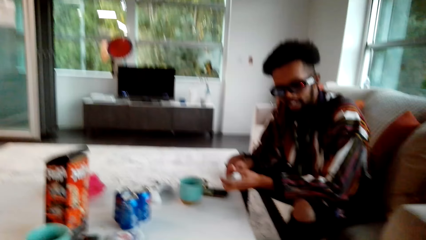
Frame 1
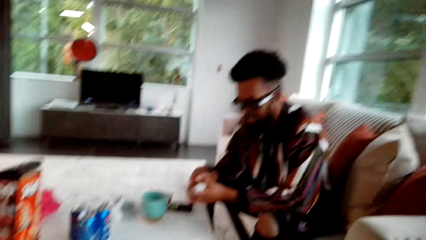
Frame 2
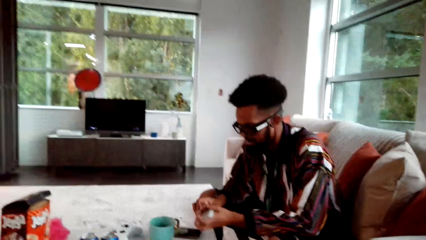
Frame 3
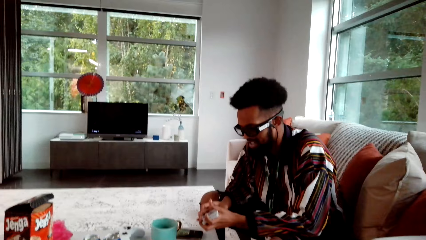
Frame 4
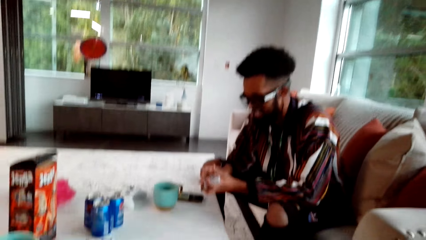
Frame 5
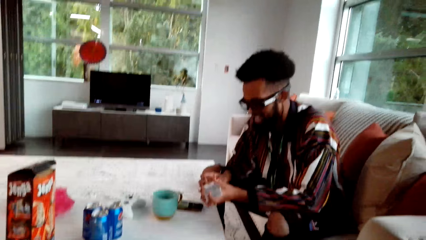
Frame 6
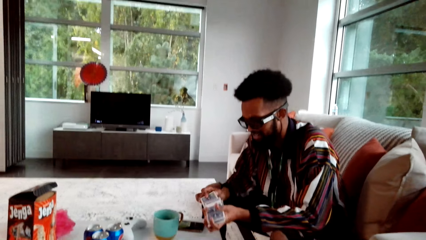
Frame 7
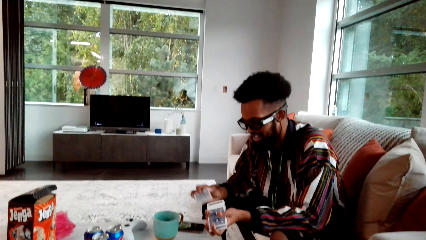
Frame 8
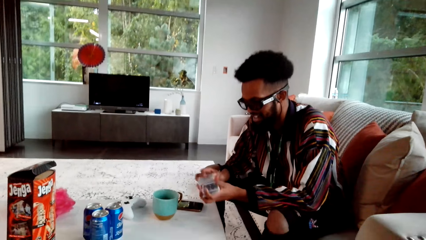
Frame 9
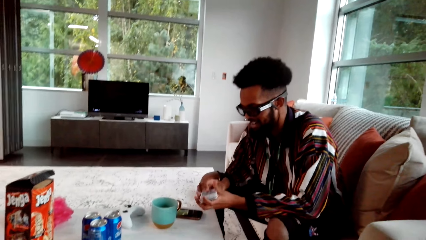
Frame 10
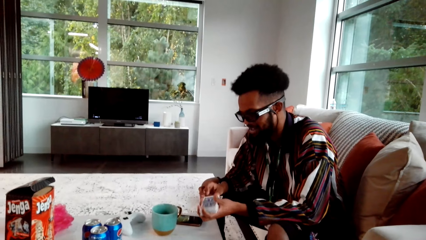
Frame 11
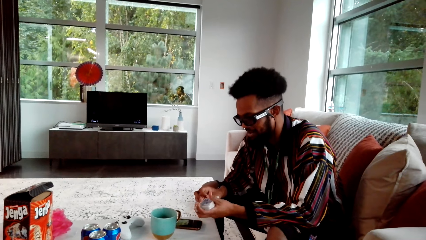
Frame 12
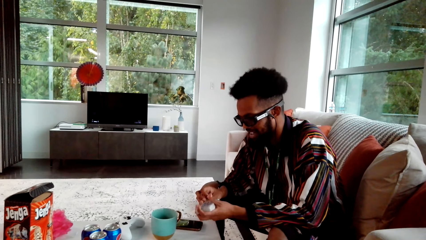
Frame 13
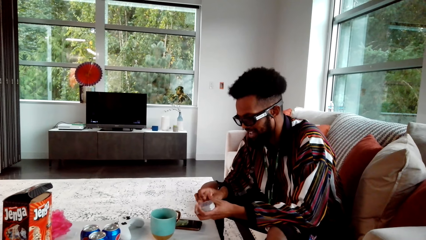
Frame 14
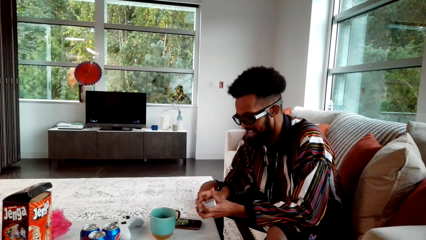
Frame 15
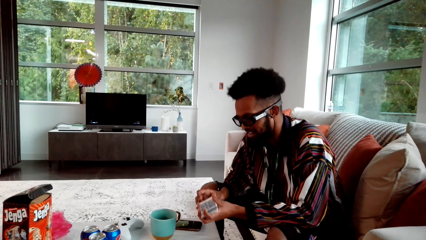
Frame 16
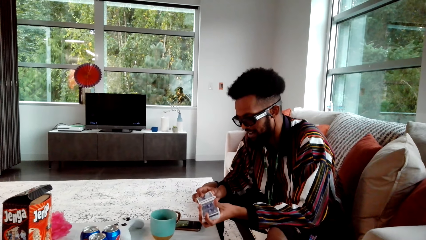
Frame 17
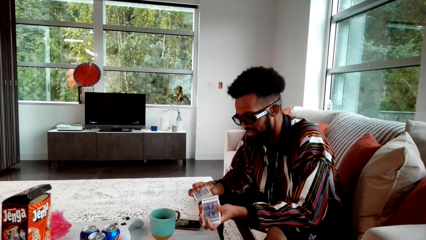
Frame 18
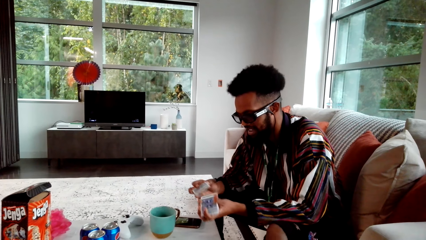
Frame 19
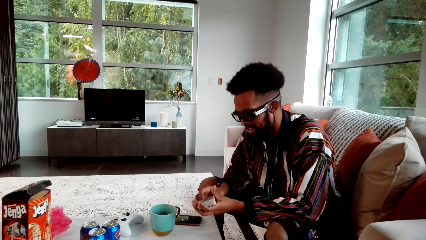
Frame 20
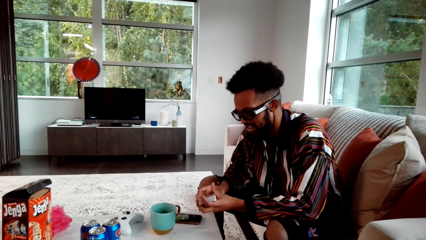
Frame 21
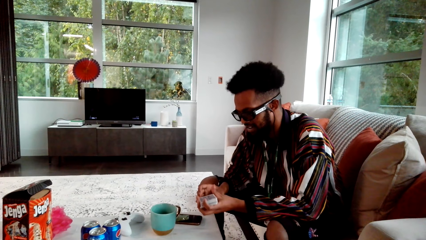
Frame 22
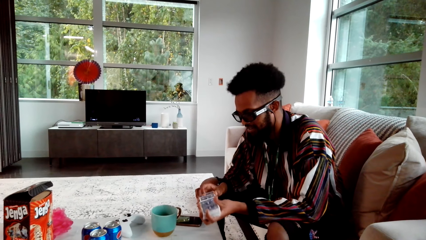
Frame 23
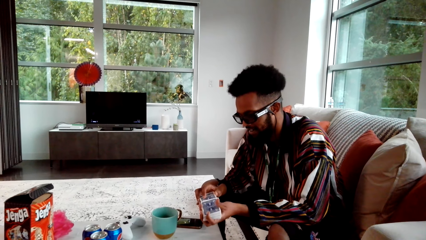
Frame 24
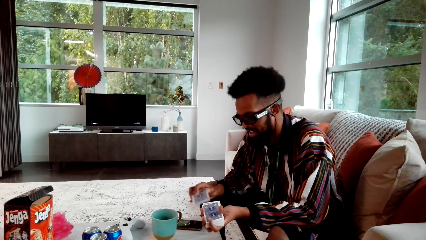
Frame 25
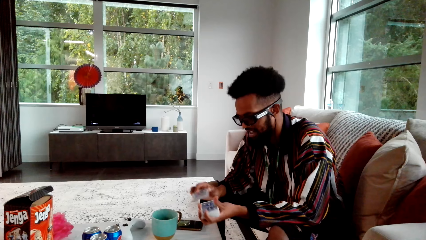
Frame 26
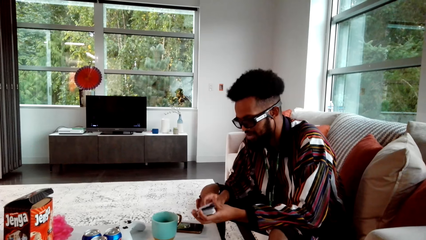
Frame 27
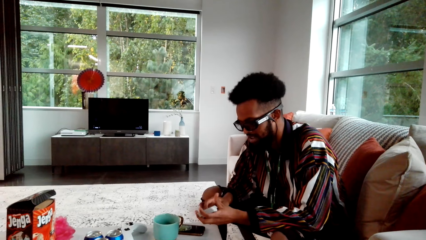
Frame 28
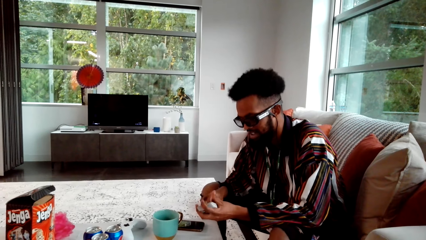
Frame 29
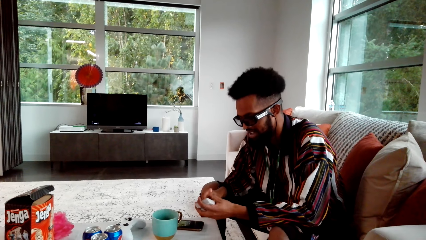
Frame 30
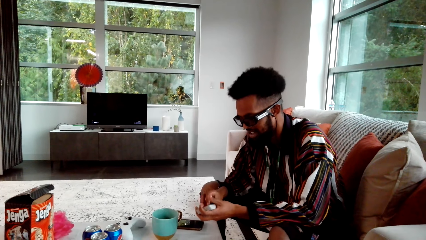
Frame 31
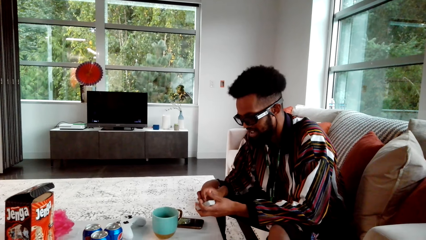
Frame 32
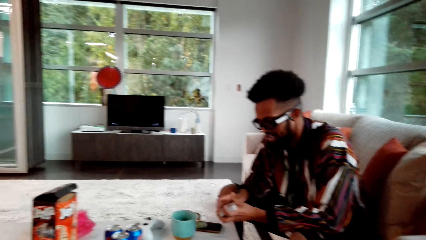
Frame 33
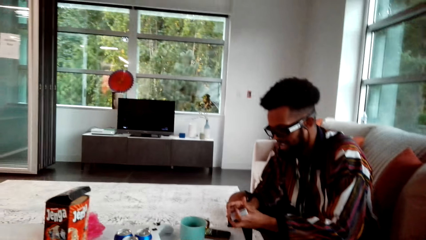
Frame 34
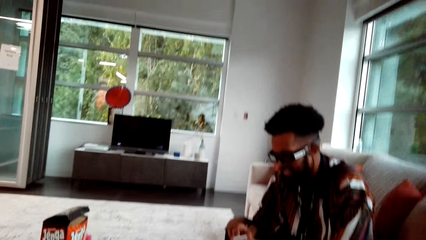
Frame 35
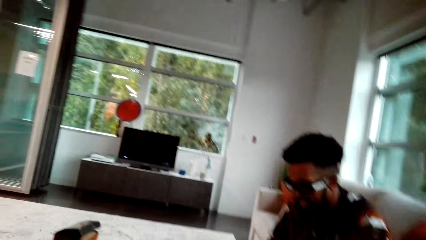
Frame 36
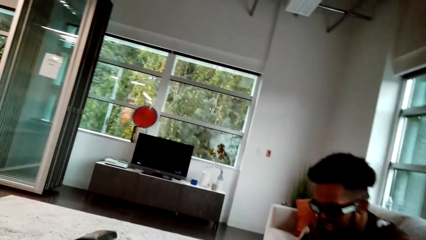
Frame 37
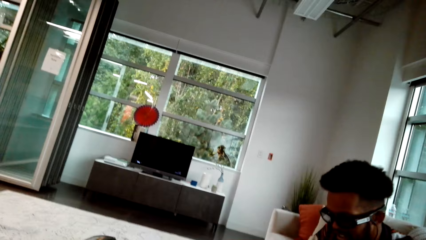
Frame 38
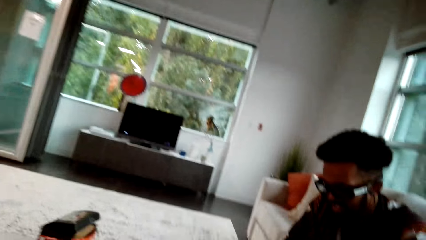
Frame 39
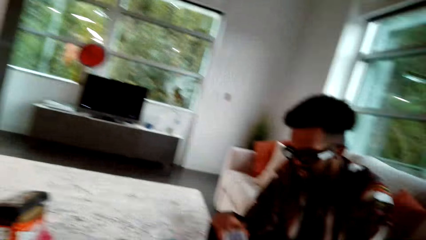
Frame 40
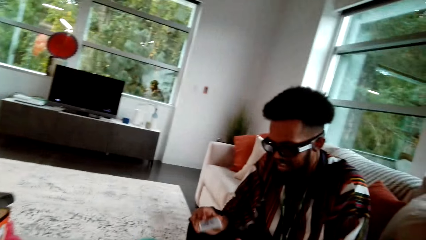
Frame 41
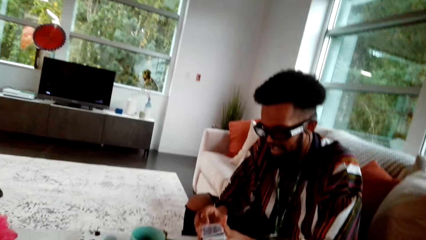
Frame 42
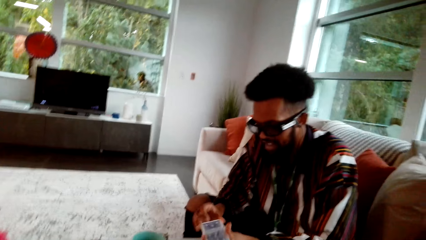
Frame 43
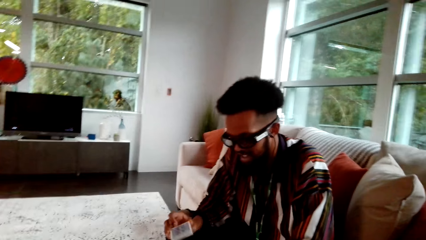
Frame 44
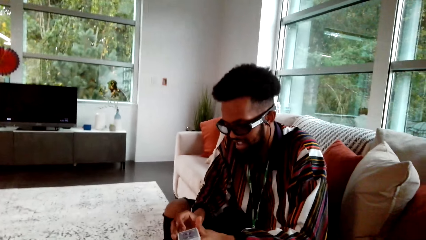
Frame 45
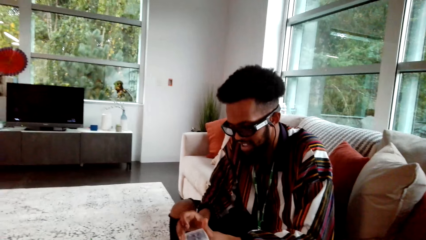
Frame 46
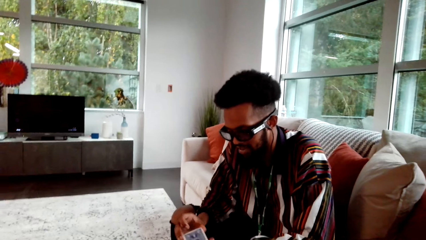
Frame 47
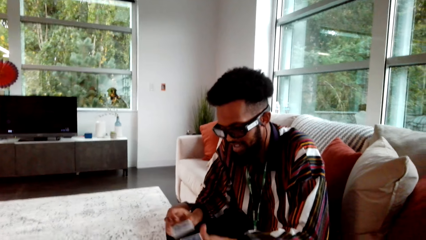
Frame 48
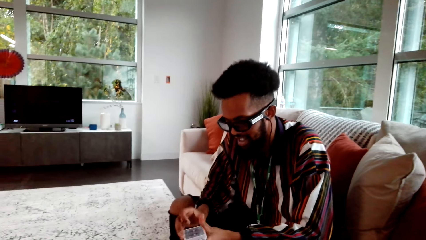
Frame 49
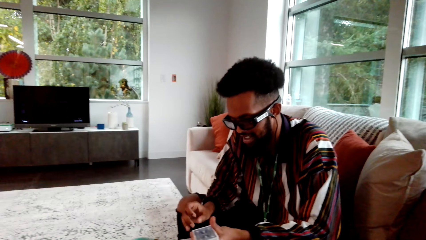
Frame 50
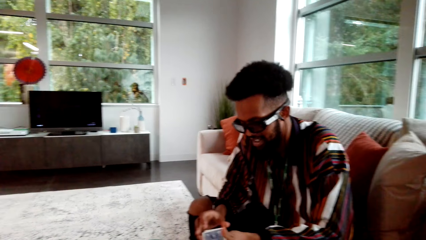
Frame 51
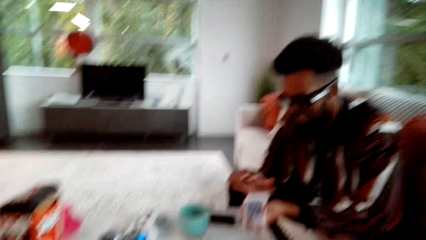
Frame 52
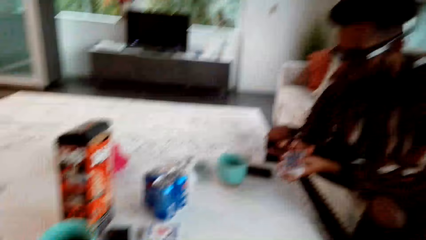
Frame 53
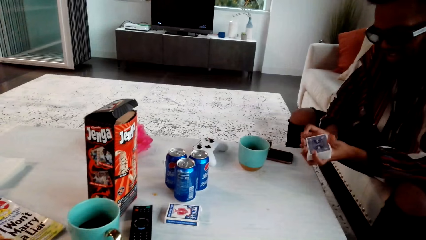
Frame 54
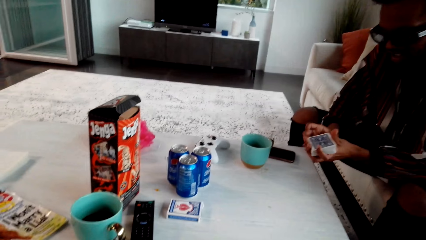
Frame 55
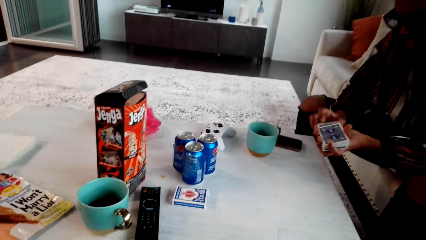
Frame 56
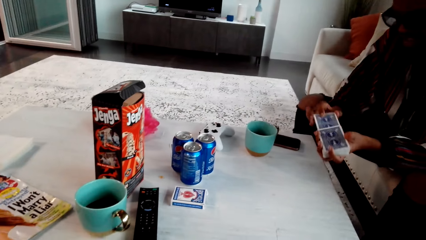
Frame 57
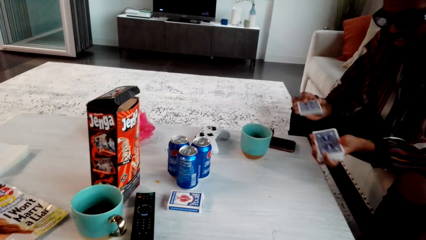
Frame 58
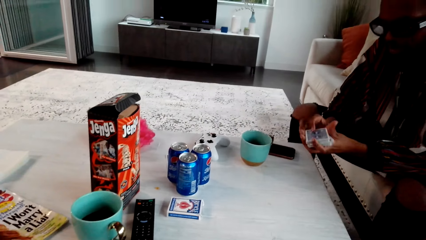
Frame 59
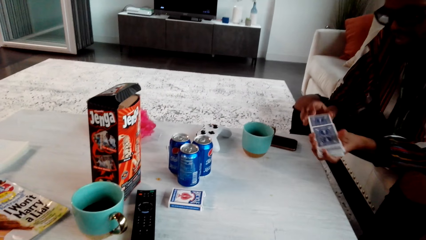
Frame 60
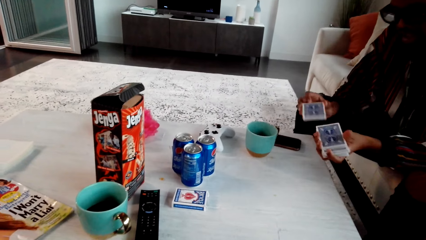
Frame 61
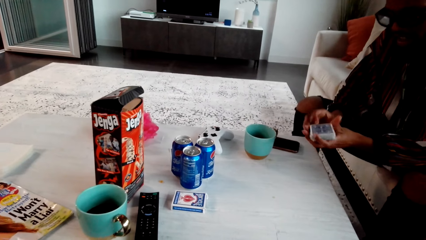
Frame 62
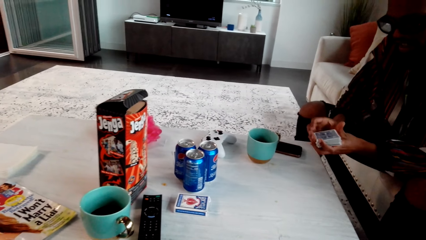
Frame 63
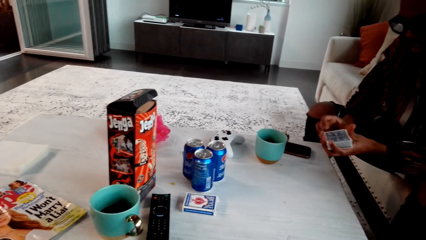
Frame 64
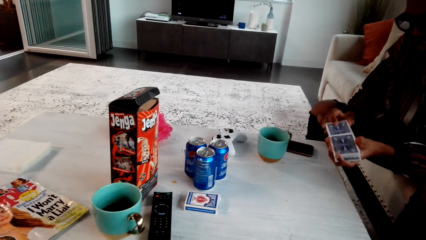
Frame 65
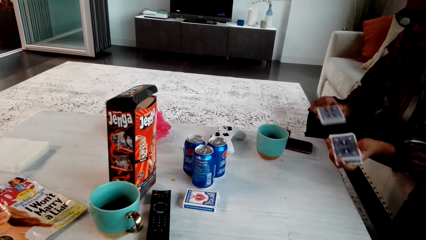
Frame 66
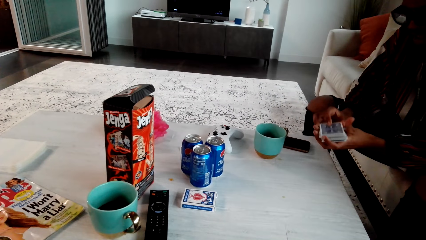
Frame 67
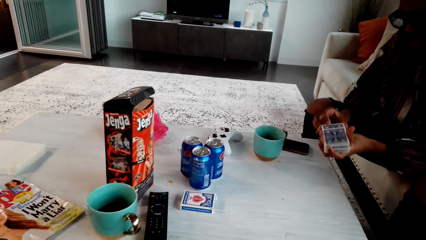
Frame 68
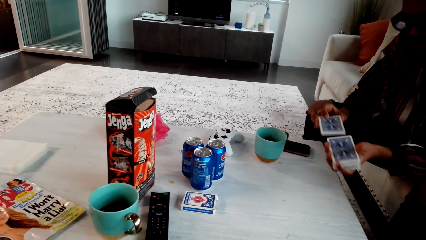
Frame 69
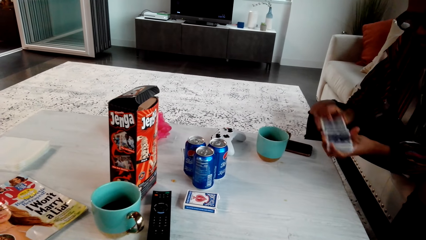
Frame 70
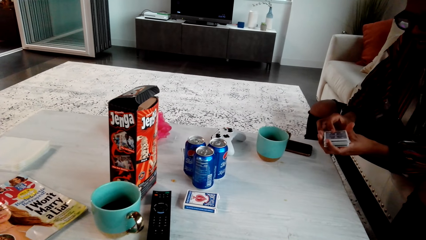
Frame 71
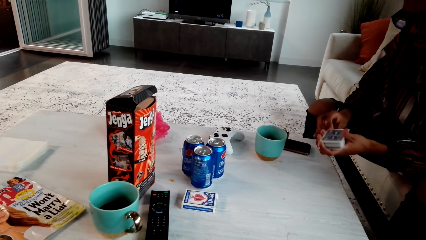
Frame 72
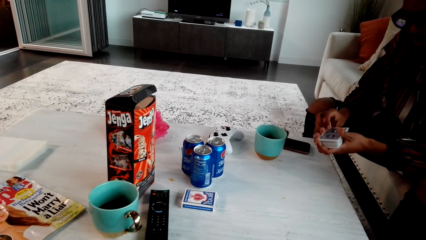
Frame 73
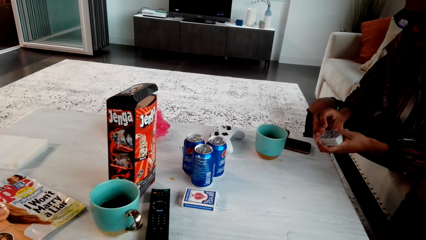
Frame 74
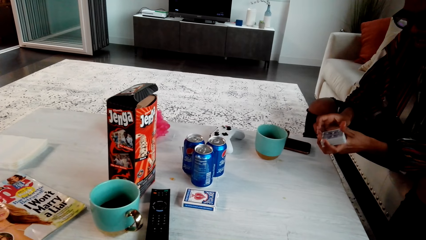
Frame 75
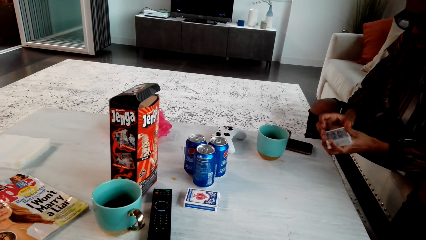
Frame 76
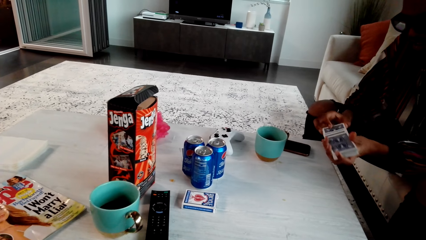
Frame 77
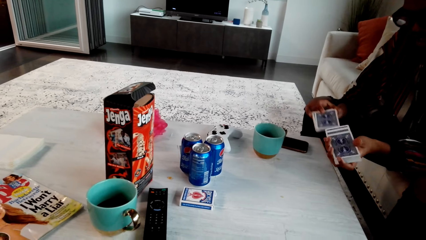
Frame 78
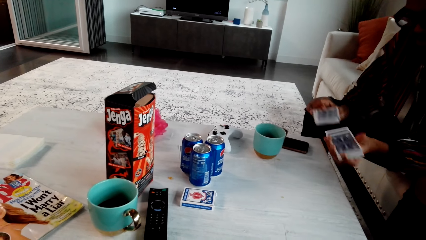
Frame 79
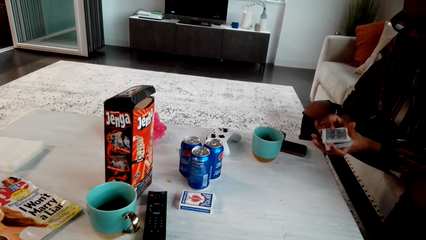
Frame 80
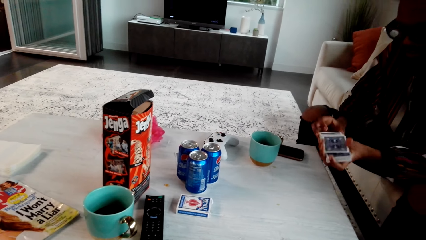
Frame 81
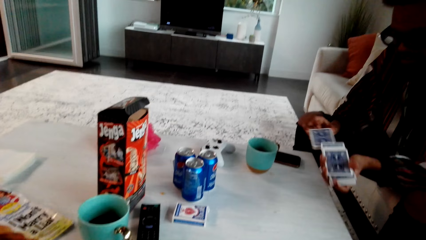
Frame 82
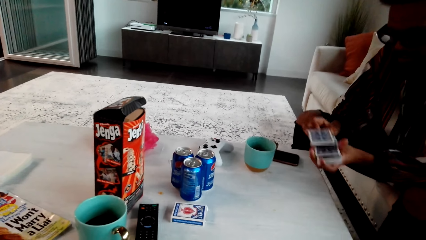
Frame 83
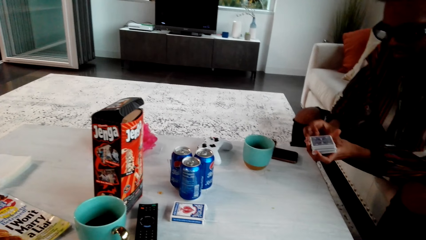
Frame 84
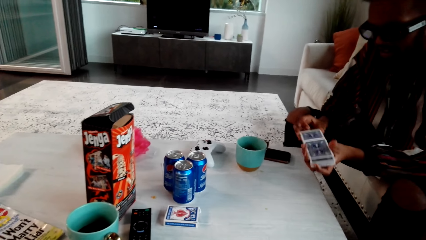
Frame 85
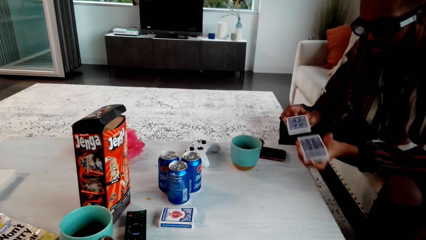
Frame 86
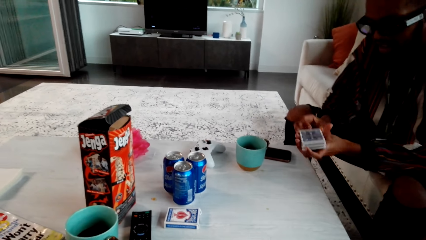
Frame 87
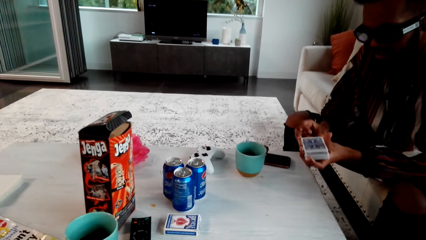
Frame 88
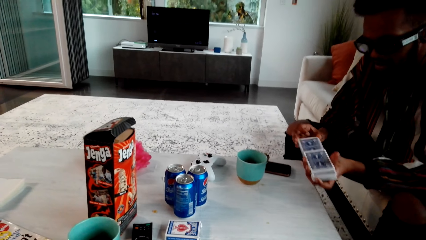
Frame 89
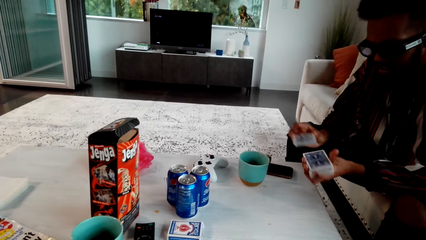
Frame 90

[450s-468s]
The camera wearer looks around. A person shuffles cards.
